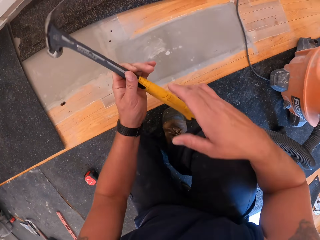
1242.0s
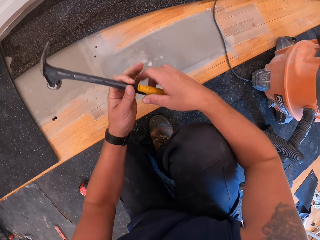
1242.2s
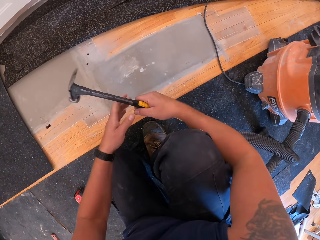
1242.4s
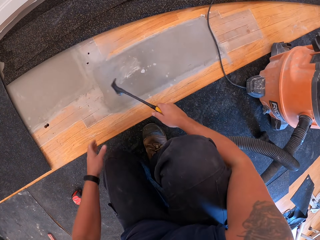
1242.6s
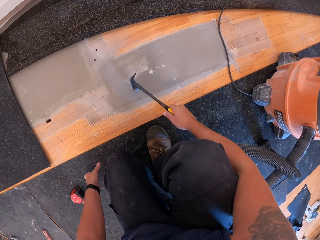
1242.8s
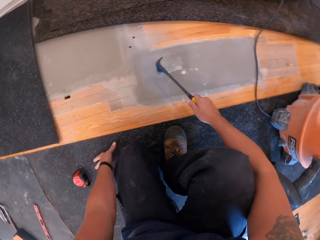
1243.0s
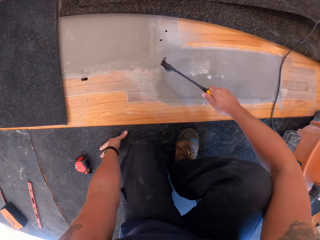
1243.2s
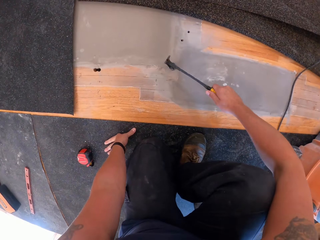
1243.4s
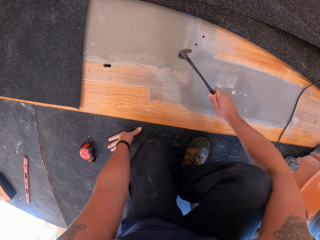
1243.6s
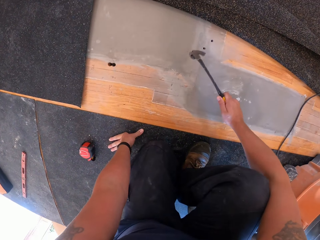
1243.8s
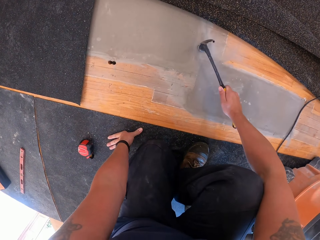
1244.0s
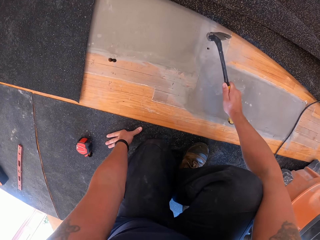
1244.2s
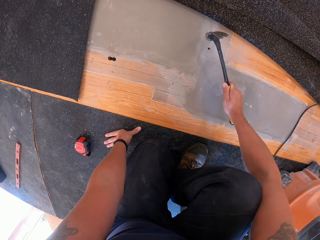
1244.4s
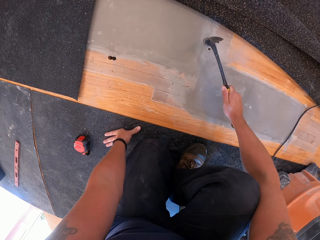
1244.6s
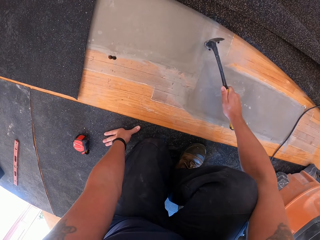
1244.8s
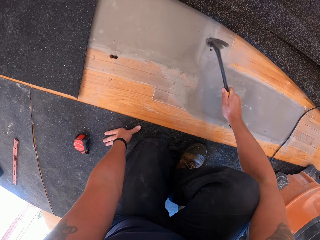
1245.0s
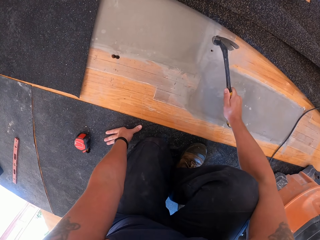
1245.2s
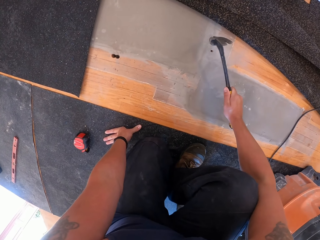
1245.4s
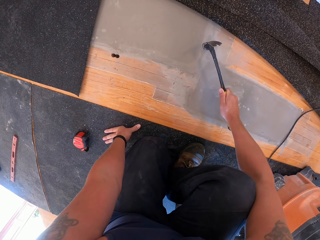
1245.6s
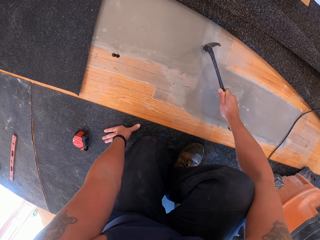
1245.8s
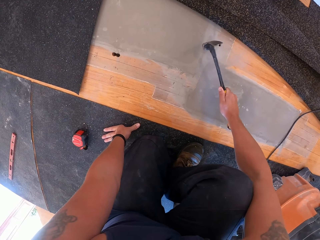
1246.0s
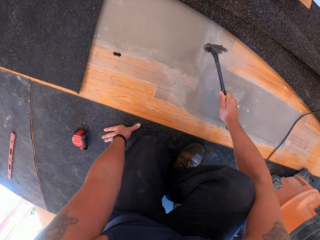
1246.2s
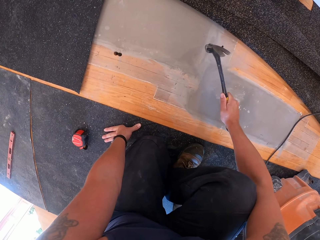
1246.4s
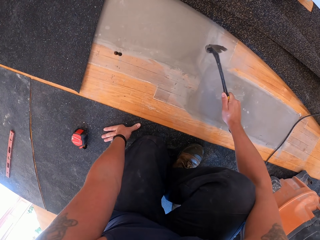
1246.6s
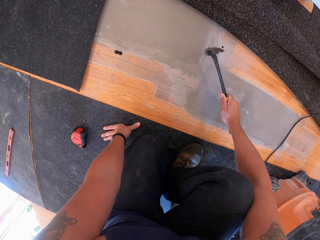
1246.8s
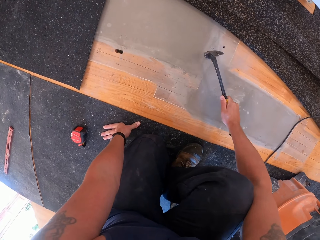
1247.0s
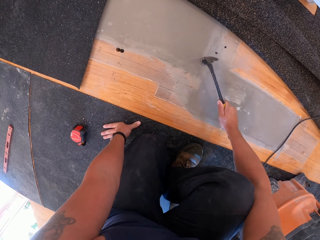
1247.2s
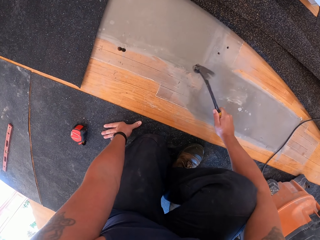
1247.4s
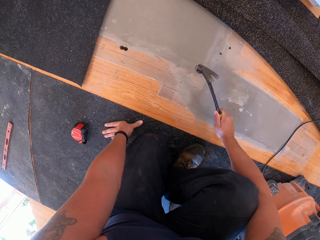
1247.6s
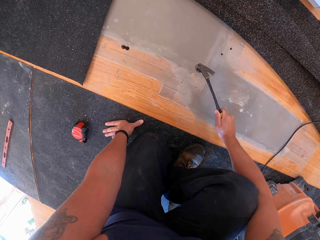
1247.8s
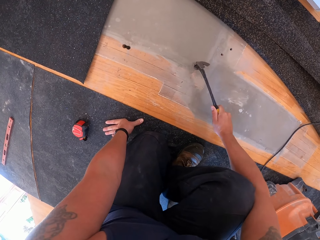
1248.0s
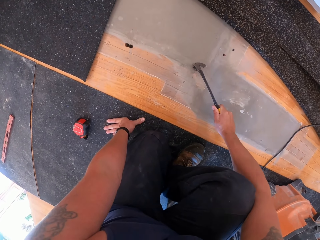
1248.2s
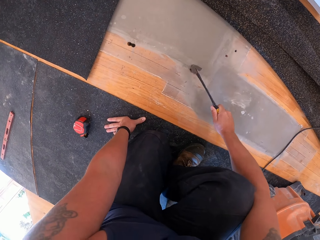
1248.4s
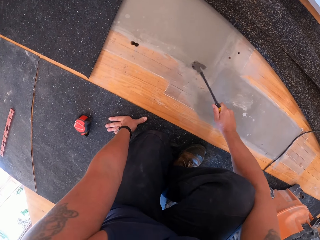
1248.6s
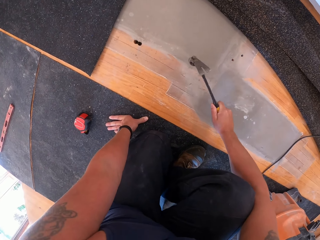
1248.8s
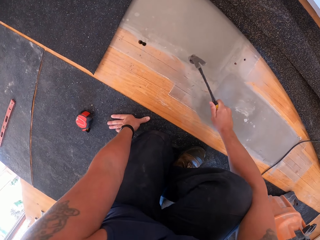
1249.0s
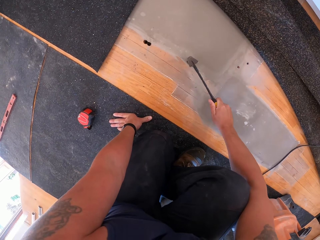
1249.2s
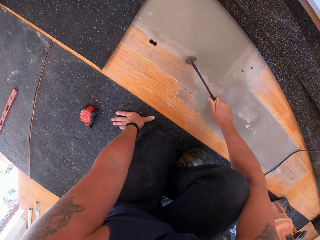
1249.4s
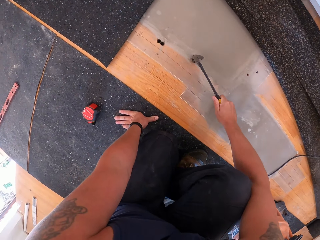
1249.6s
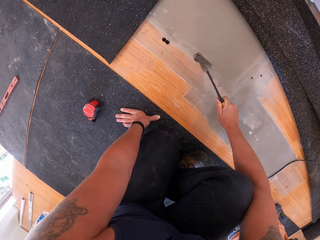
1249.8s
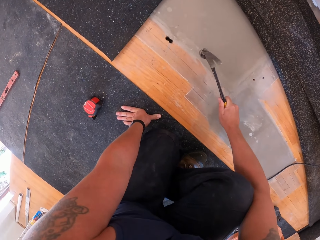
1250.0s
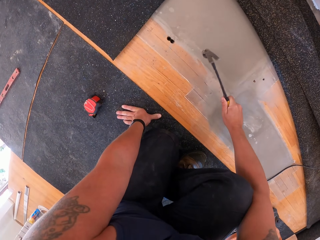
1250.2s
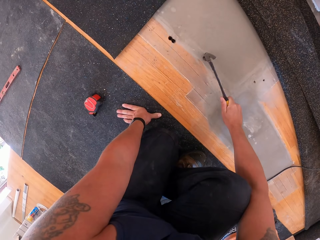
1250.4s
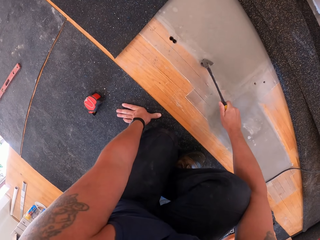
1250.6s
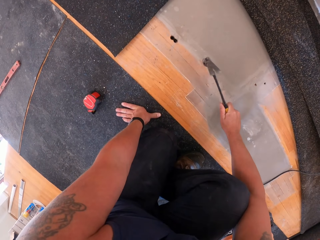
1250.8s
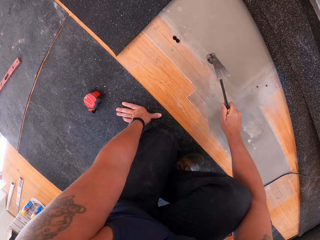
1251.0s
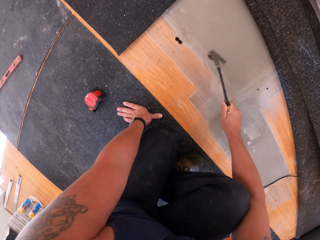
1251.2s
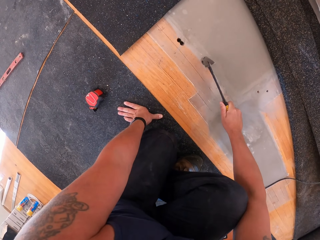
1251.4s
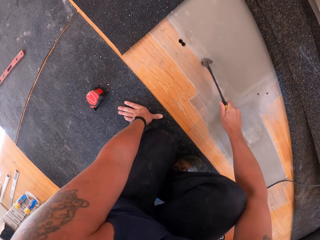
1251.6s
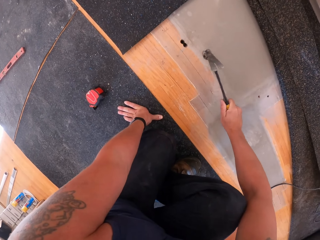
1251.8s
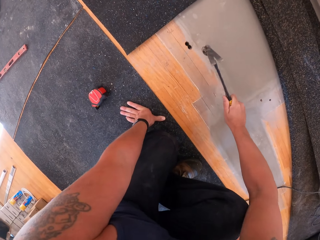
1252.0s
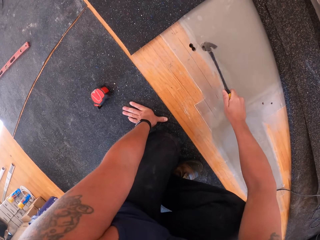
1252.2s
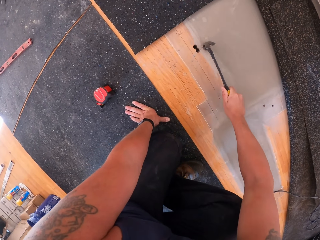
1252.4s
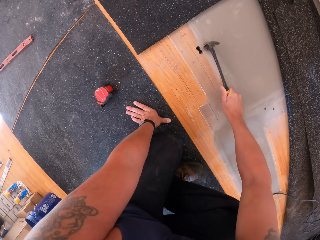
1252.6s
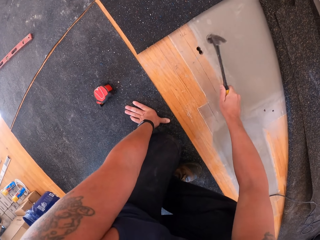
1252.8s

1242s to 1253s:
The camera wearer passes the hammer to the right hand. They hit the floor board with the hammer.

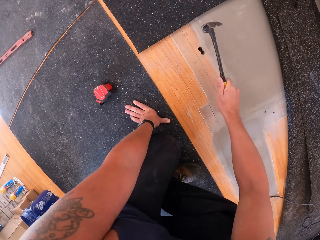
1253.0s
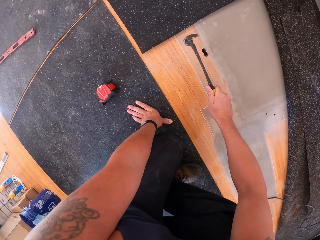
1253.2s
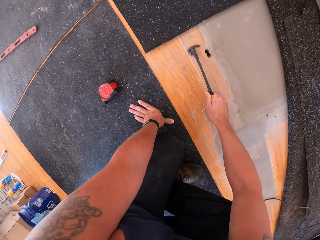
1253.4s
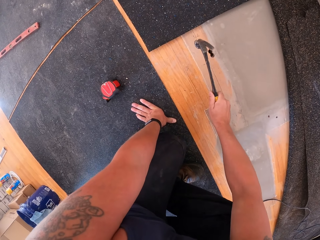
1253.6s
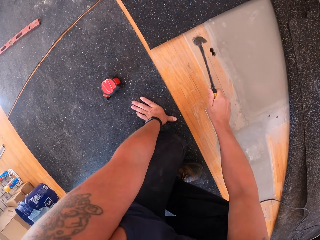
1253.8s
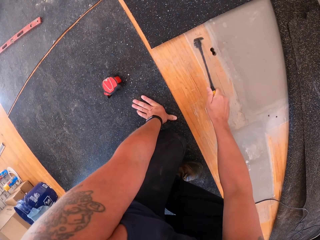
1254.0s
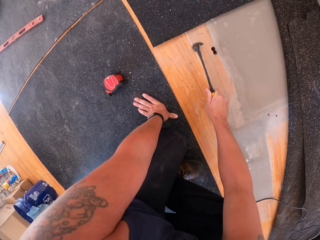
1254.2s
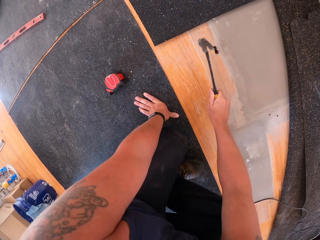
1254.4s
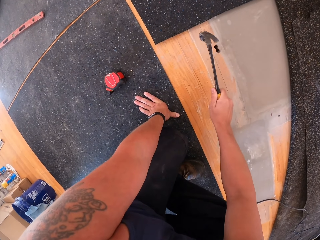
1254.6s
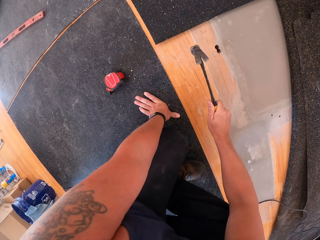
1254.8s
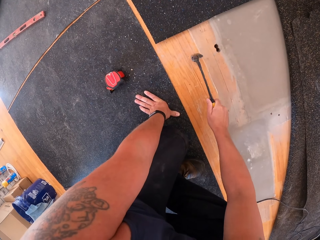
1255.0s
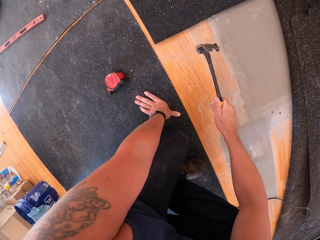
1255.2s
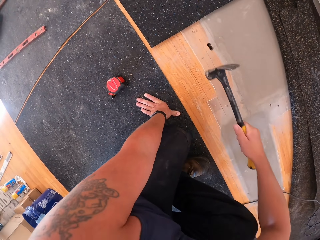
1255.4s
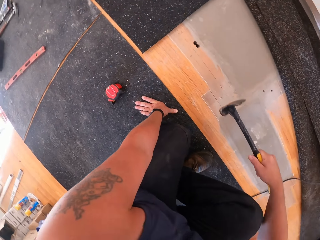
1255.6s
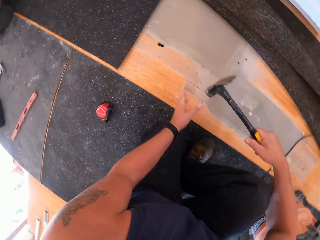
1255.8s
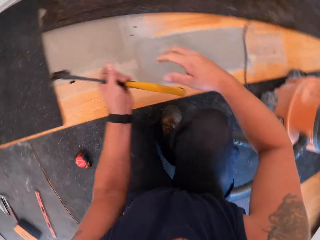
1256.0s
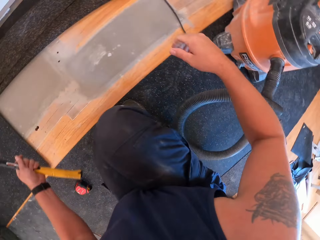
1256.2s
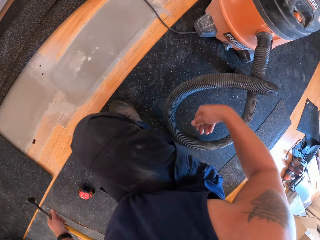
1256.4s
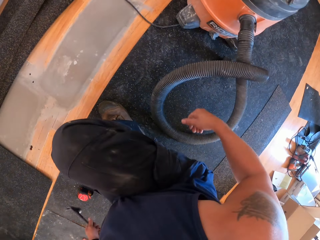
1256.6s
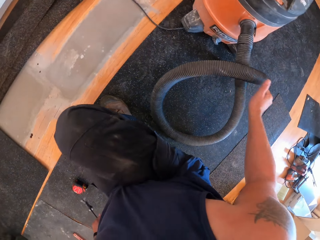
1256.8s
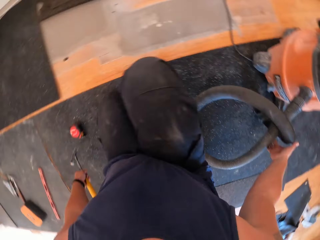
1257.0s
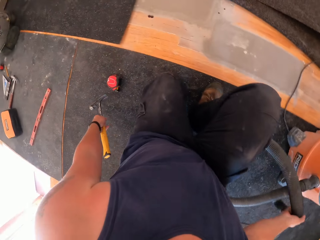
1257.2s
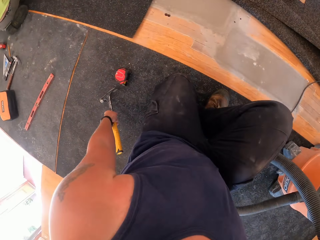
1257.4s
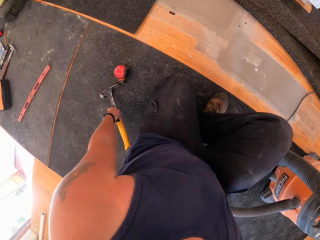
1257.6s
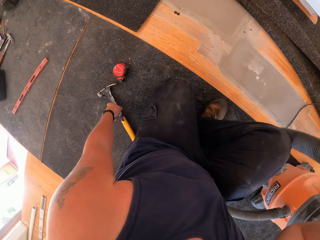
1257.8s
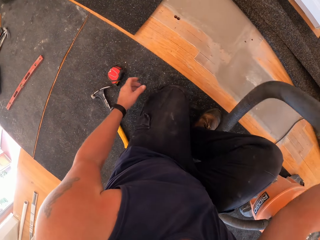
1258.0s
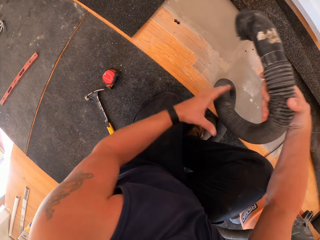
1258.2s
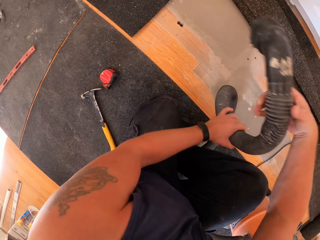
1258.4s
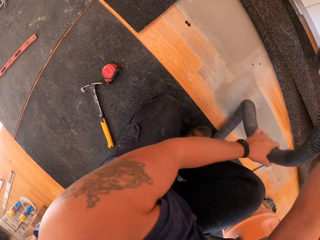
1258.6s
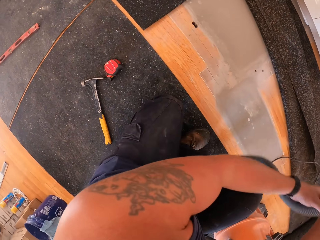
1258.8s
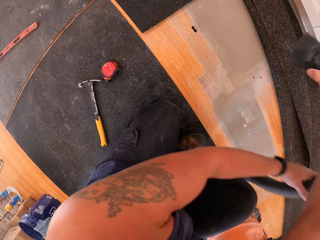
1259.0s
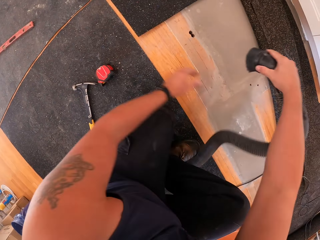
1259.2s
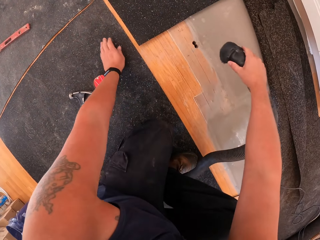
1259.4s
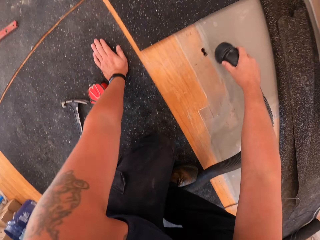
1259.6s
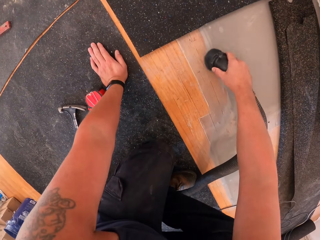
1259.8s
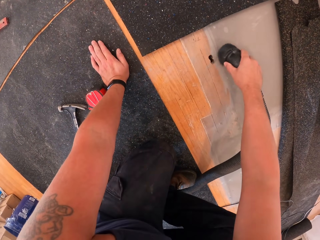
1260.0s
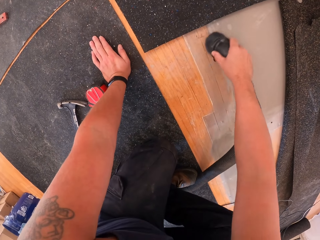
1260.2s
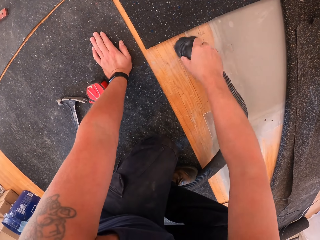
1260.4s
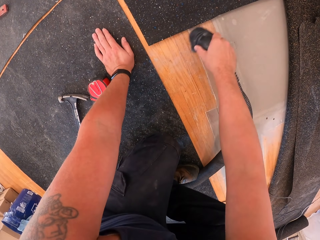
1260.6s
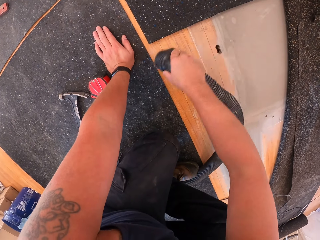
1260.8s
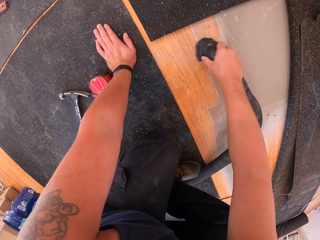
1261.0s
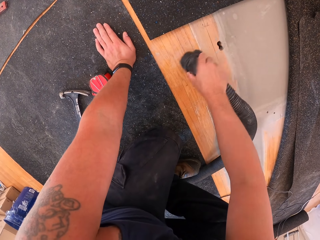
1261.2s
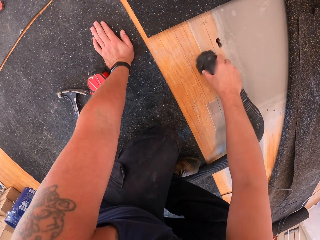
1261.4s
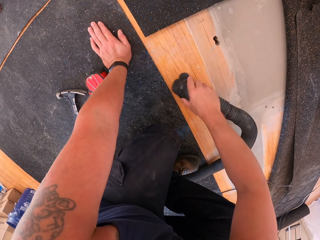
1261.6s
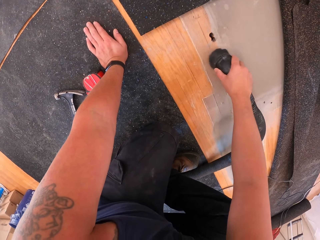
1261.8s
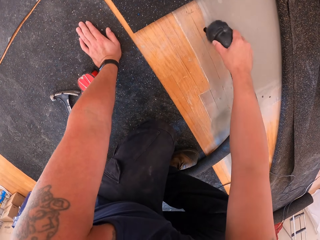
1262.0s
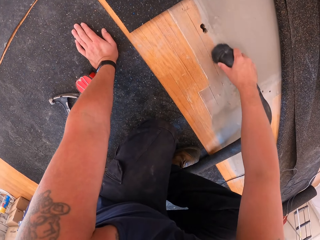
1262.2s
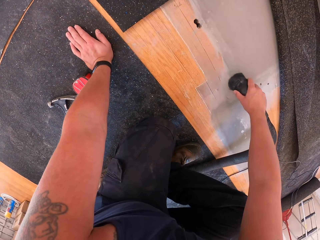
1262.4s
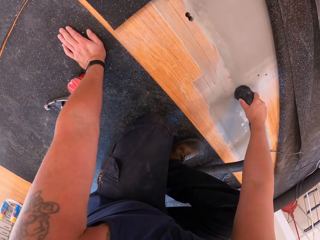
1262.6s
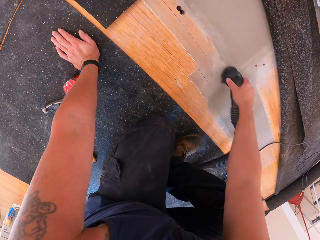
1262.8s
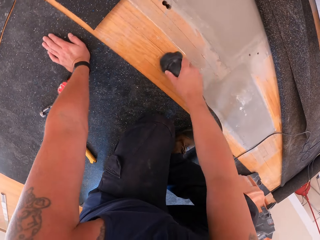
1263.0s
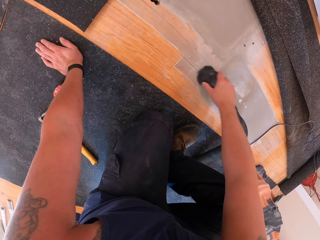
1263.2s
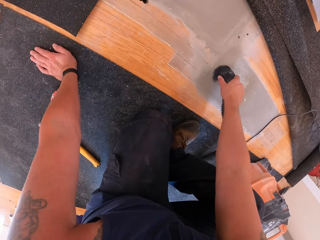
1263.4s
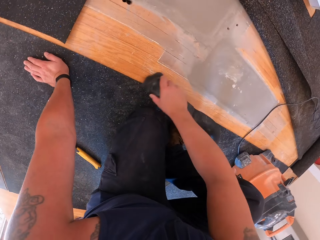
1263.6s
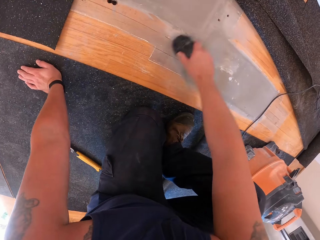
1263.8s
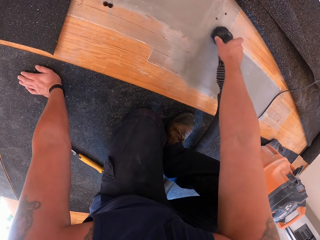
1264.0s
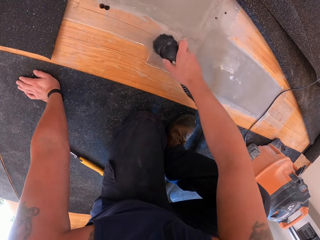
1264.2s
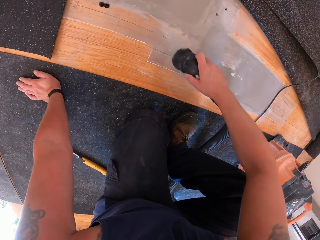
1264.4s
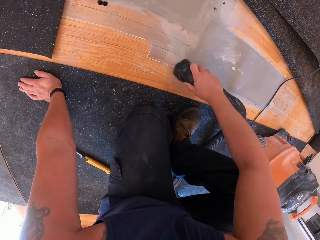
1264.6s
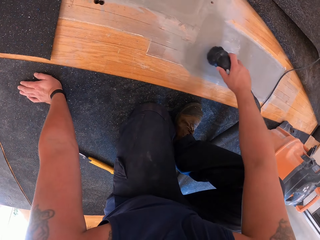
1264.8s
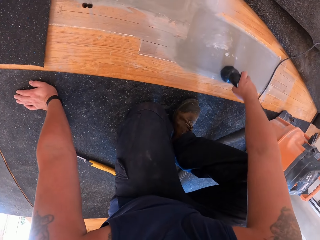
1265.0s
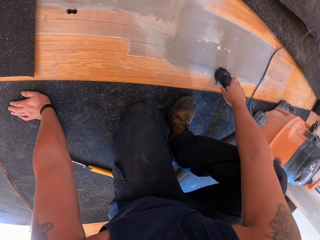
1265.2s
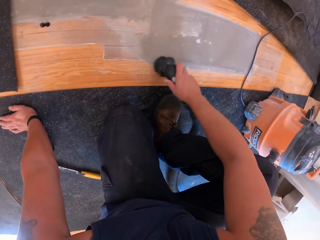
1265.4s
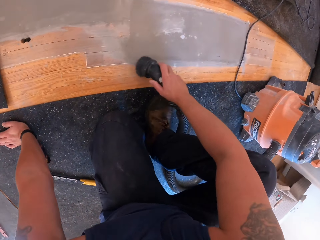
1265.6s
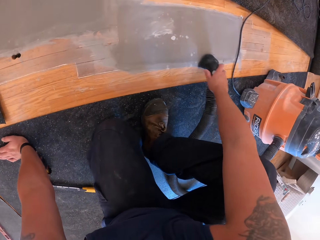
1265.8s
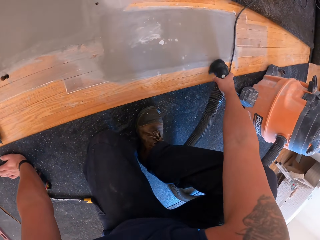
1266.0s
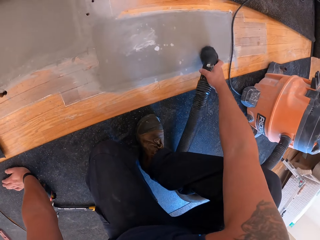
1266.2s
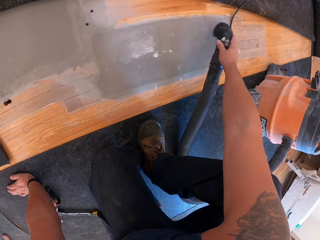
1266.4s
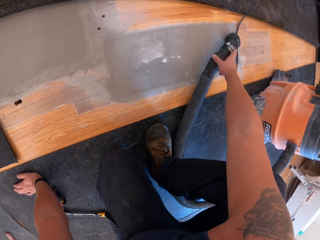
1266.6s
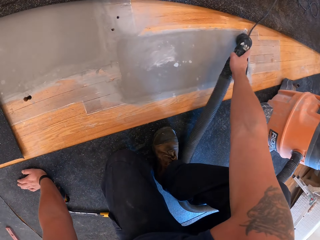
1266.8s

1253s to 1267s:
The camera wearer passes the hammer to the left hand. They pick the nozzle of the vacuum cleaner from the floor board with the right hand. They vacuum the floor board with the vacuum cleaner.
